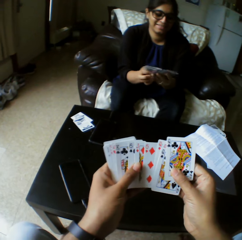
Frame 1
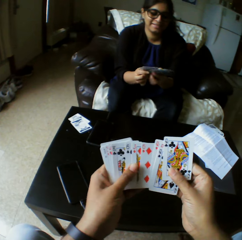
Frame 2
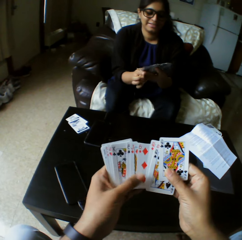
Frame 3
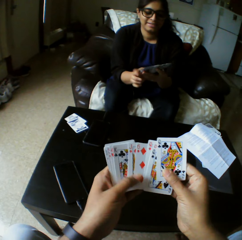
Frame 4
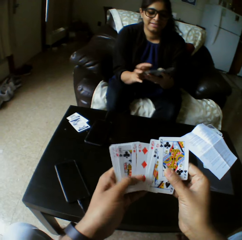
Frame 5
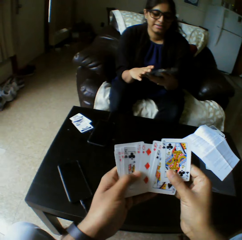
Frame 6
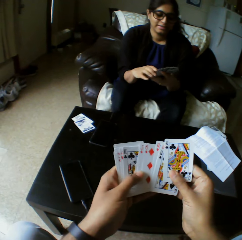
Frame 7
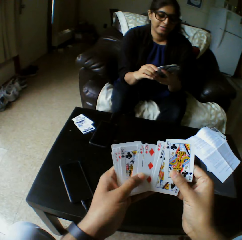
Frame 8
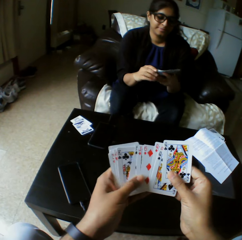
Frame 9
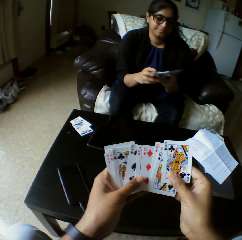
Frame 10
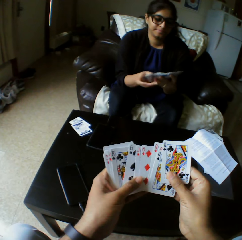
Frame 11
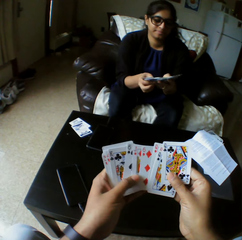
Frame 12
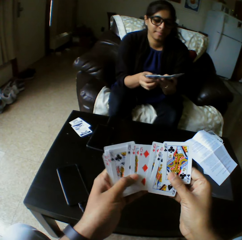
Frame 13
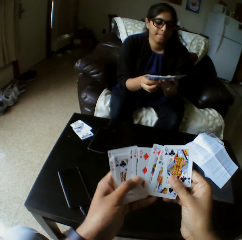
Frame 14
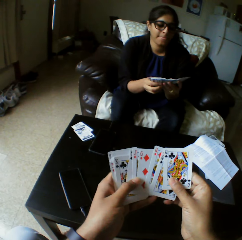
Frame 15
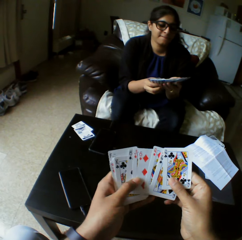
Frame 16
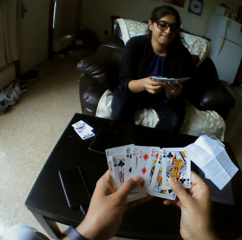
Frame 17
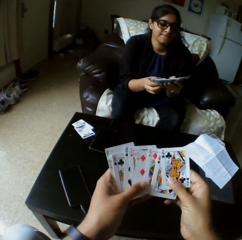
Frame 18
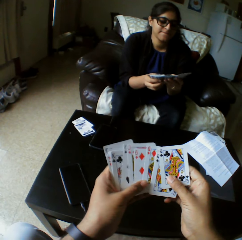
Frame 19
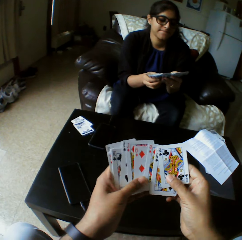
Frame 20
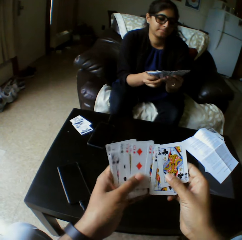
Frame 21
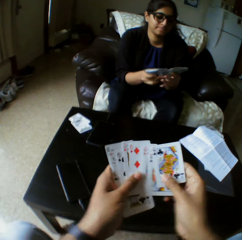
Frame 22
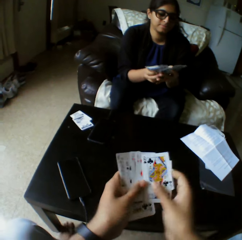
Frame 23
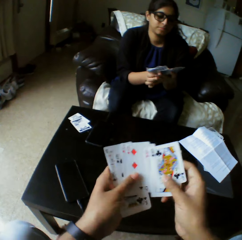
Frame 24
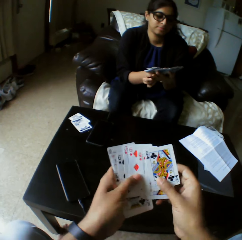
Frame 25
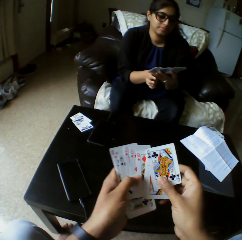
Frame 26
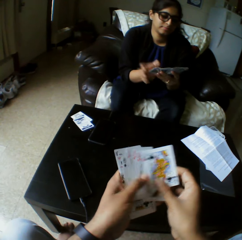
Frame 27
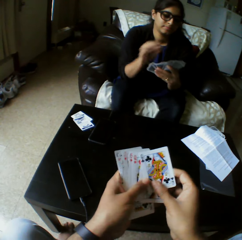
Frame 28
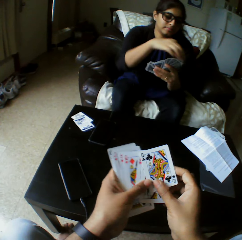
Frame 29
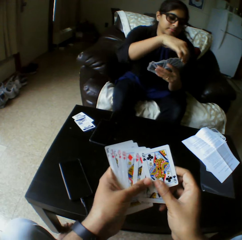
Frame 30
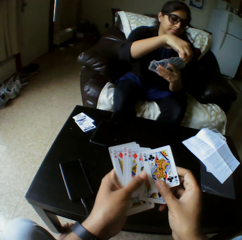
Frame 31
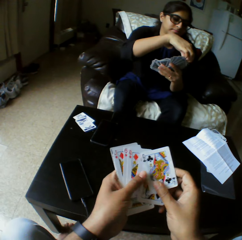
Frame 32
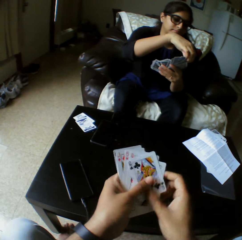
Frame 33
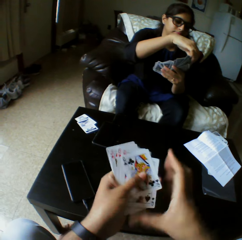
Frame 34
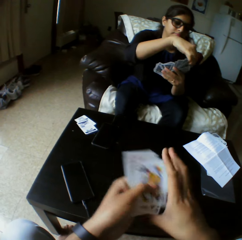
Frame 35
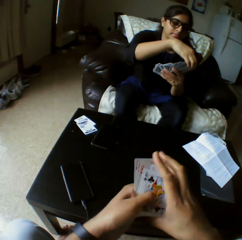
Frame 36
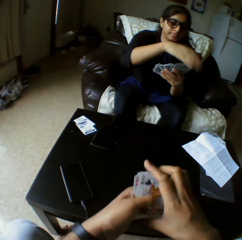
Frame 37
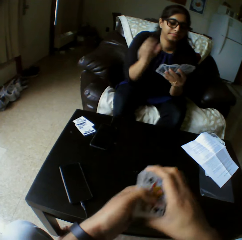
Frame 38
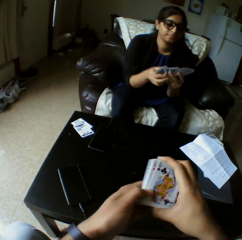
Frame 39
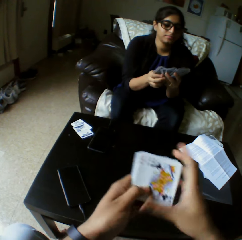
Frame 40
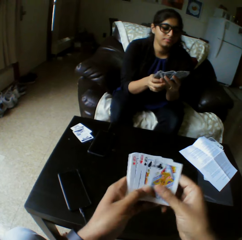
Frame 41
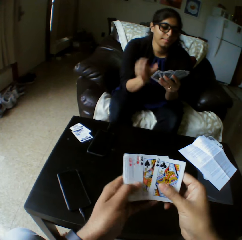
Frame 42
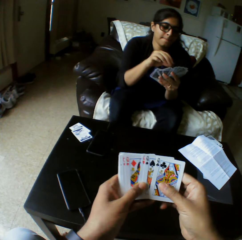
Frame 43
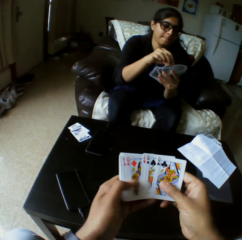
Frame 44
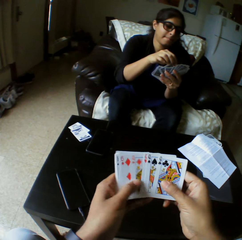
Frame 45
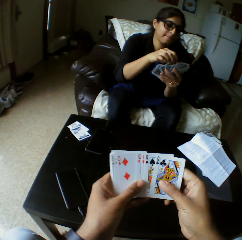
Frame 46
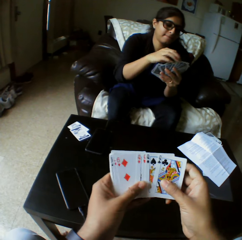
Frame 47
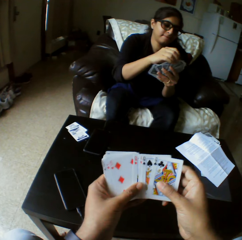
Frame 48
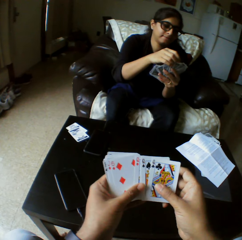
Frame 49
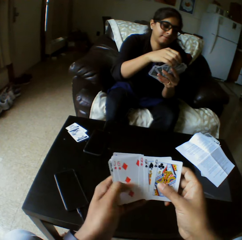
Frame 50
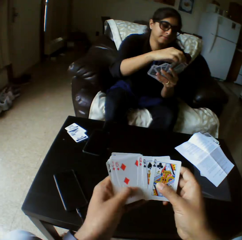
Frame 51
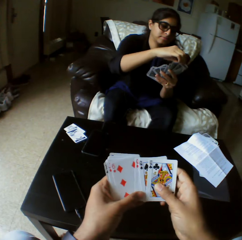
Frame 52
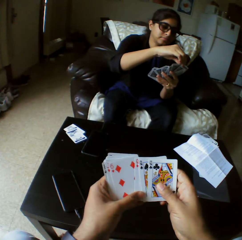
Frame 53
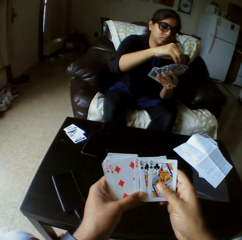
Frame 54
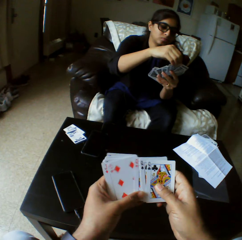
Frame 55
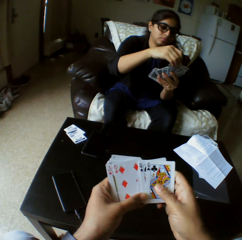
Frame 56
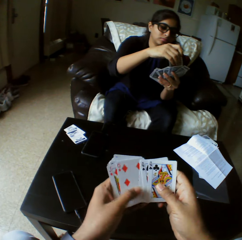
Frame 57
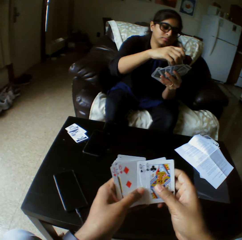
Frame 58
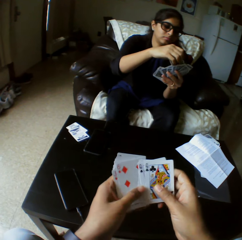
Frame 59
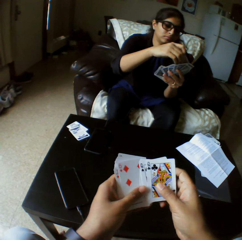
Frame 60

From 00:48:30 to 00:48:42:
A woman shuffles the cards with both hands. The camera wearer looks at the playing cards. The woman takes the playing card.

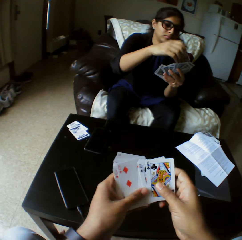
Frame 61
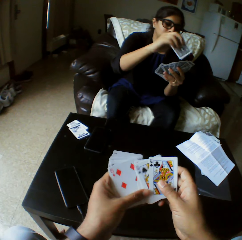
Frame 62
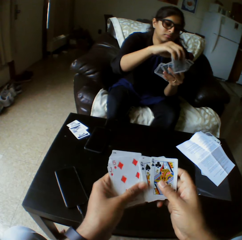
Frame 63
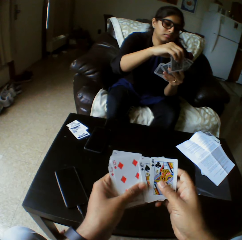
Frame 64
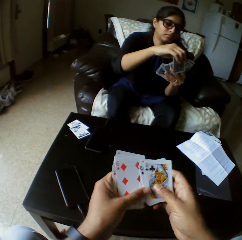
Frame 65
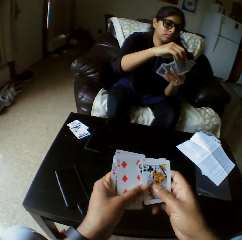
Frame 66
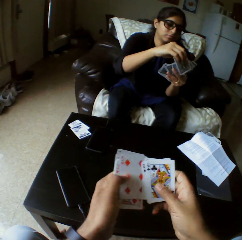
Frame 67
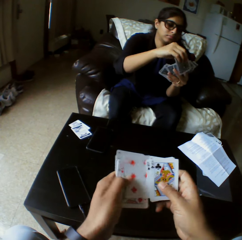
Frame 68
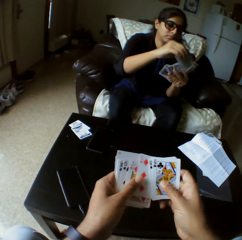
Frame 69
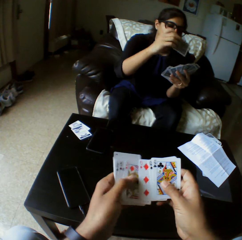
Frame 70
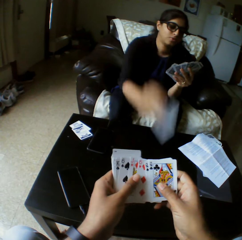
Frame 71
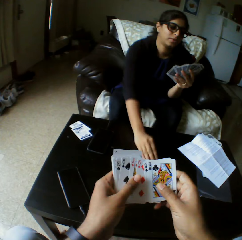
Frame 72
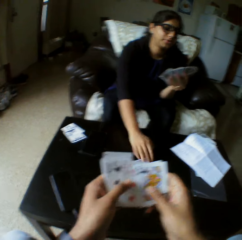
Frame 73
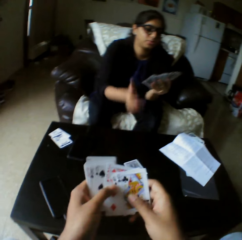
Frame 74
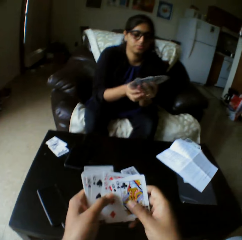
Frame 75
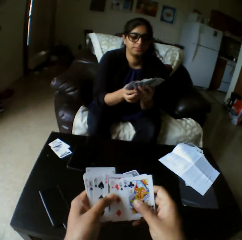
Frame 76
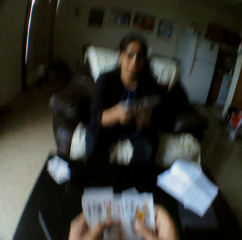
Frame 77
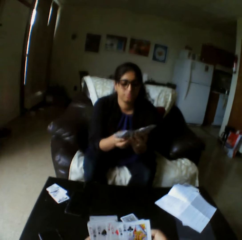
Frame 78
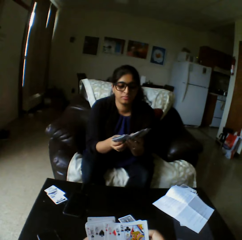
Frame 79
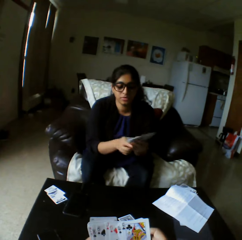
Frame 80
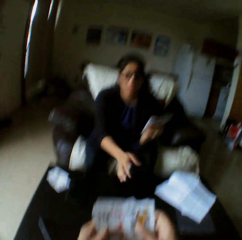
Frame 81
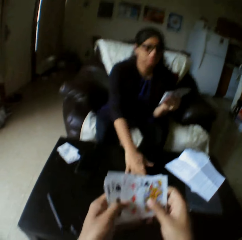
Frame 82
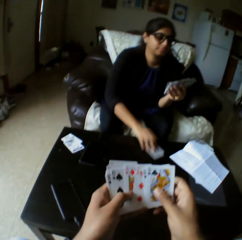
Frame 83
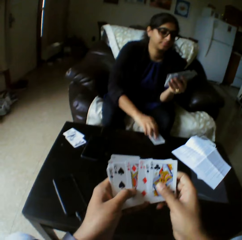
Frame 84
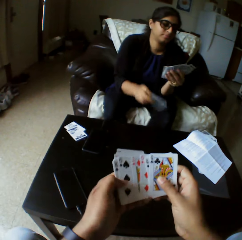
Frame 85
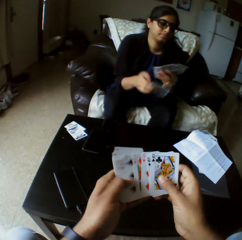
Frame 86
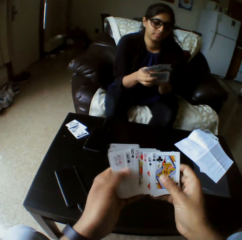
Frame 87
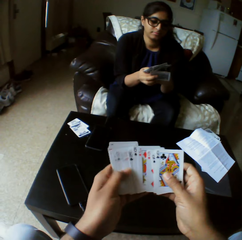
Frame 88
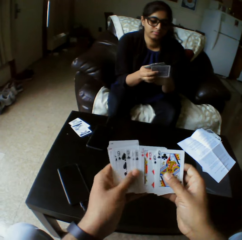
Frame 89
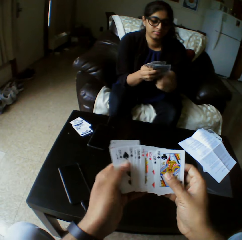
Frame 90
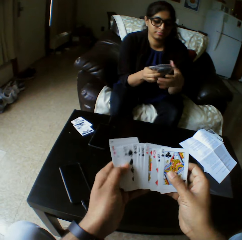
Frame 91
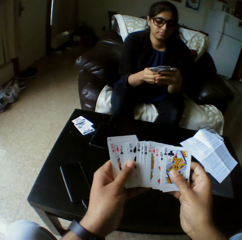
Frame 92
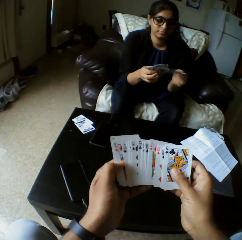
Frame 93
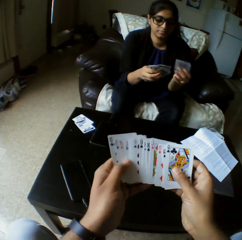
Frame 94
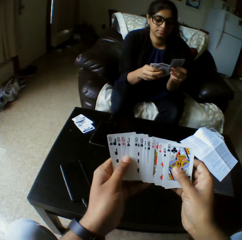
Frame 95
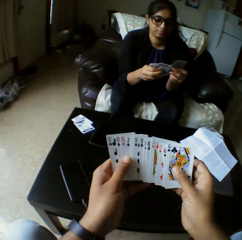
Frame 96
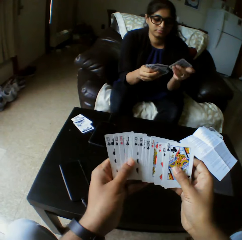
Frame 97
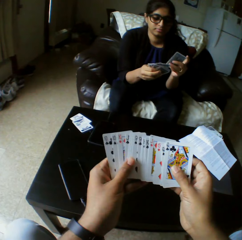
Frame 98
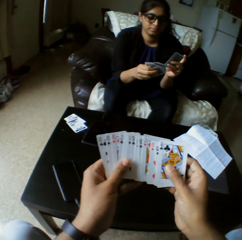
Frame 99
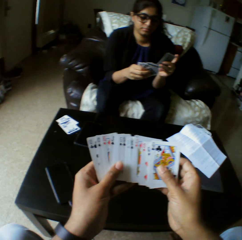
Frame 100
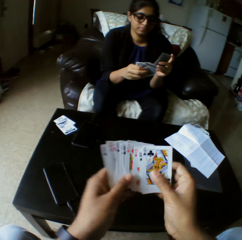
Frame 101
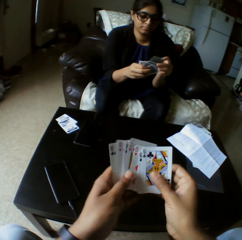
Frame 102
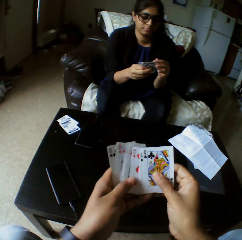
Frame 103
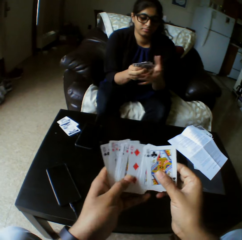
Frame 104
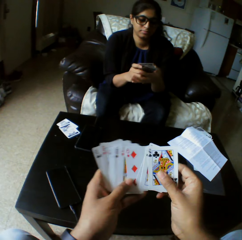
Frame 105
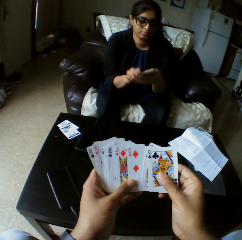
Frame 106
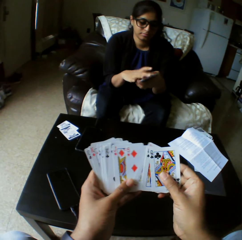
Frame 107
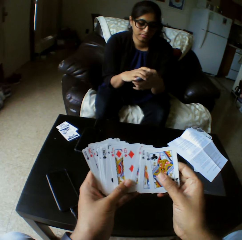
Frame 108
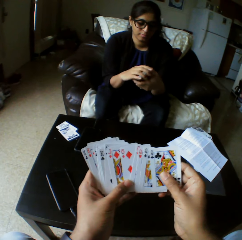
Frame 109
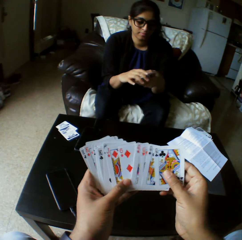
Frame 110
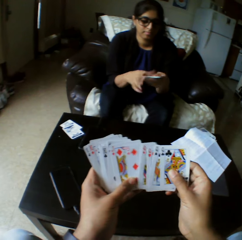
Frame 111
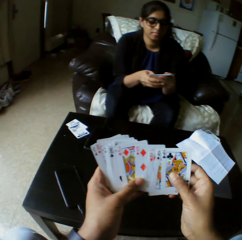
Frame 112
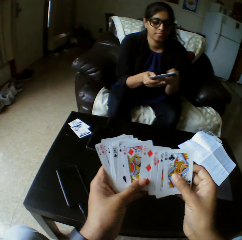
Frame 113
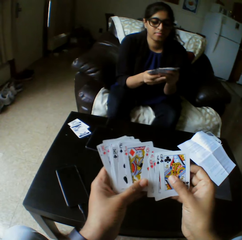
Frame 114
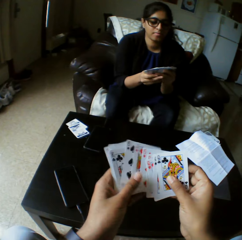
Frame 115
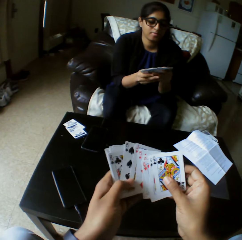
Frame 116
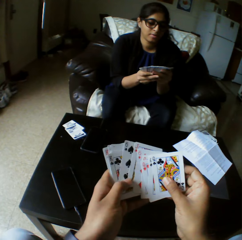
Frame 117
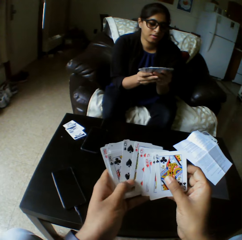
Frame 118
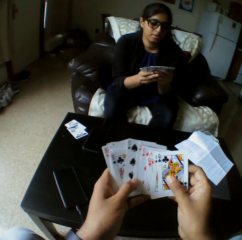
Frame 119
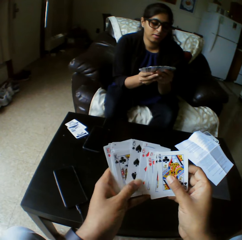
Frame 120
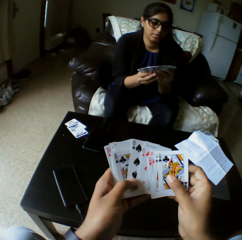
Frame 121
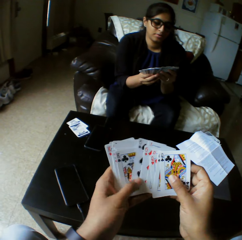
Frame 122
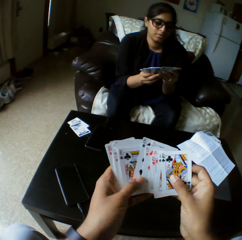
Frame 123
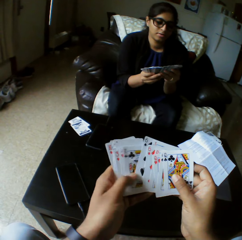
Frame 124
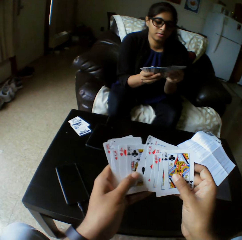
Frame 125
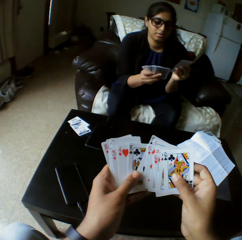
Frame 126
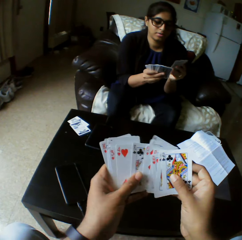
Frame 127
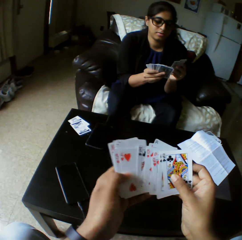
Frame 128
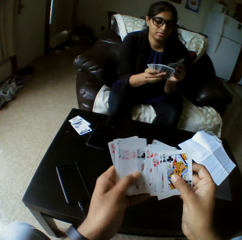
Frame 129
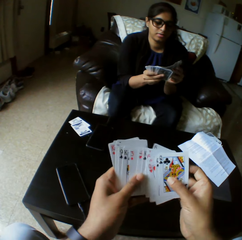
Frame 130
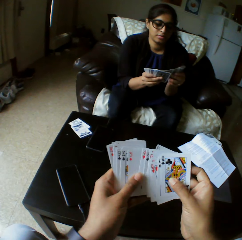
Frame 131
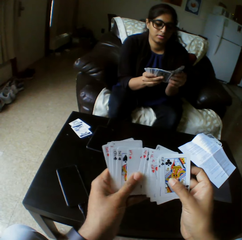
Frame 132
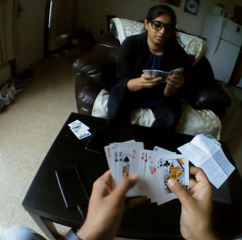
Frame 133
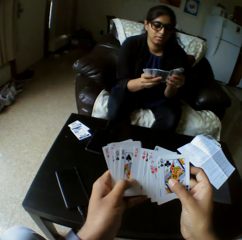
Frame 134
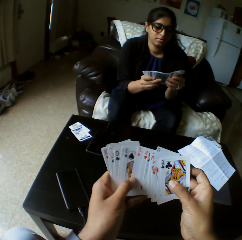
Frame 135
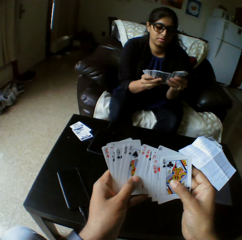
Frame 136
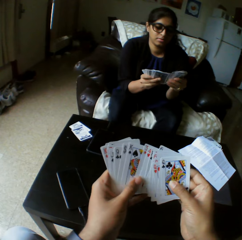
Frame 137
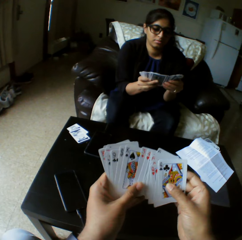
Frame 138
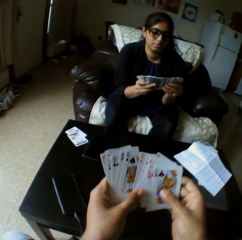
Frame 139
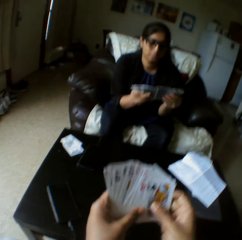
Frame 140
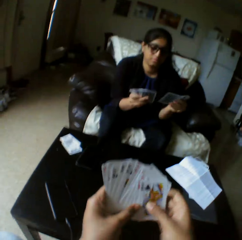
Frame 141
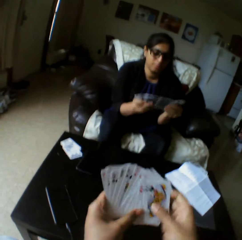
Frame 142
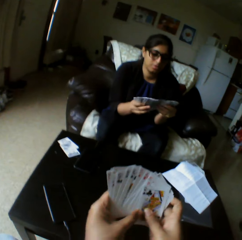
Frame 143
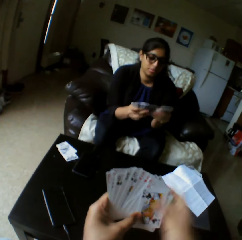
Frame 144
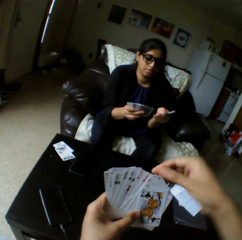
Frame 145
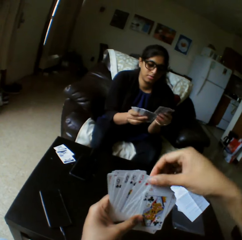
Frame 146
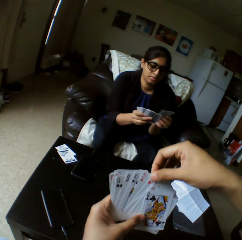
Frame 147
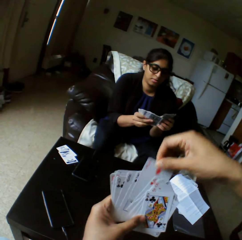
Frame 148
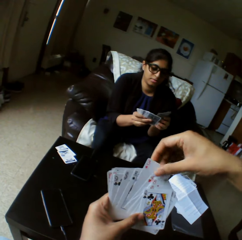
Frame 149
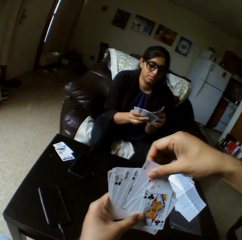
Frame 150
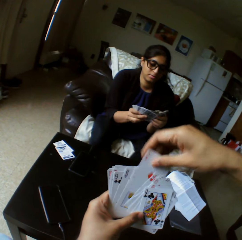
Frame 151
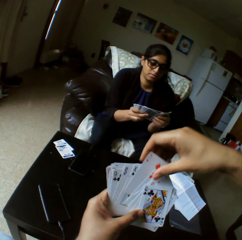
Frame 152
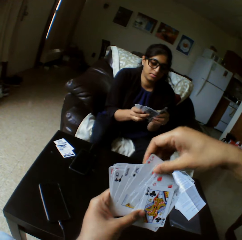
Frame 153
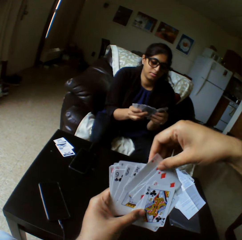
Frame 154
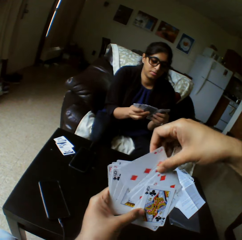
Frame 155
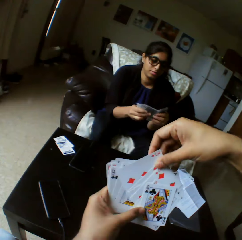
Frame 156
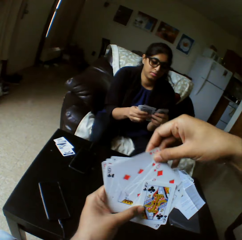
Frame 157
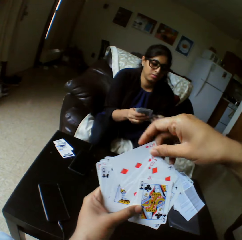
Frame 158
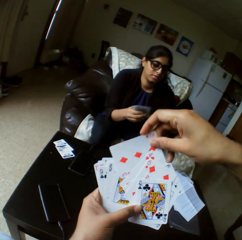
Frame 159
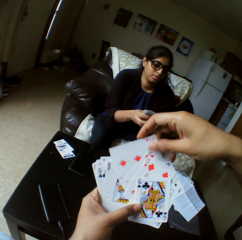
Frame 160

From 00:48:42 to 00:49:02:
A woman drops the cards on the table with the right hand. The woman shuffles the cards with both hands. The woman picks the cards on the table with the right hand. The woman shuffles the cards with both hands. The camera wearer selects the playing cards. The woman selects the playing cards. The camera wearer takes the playing card.
